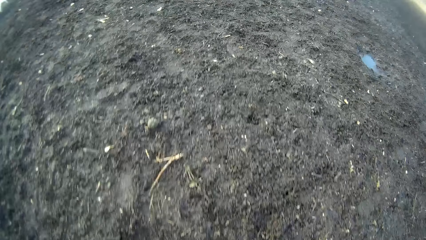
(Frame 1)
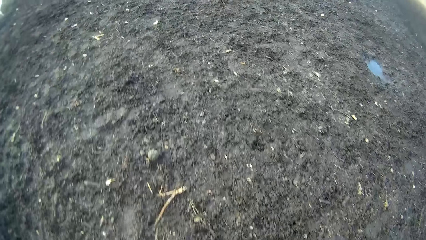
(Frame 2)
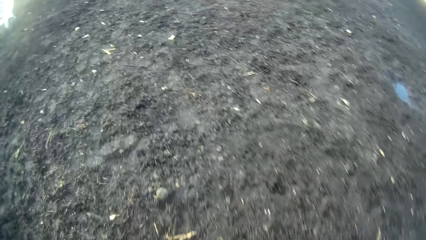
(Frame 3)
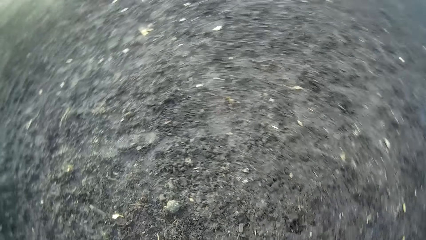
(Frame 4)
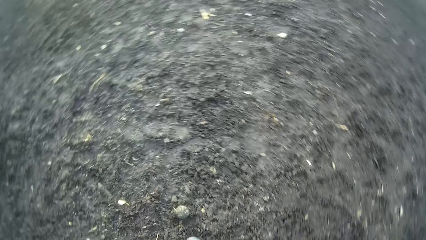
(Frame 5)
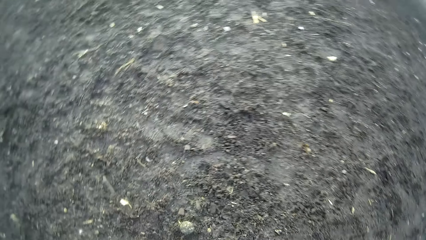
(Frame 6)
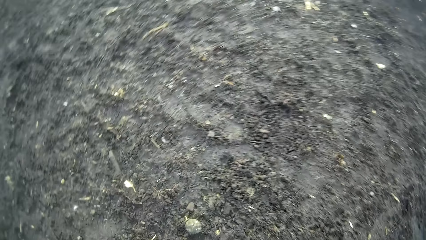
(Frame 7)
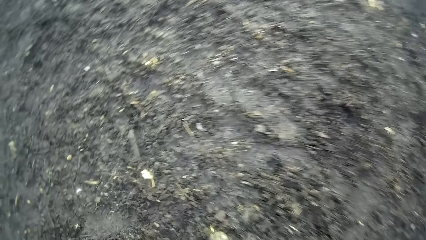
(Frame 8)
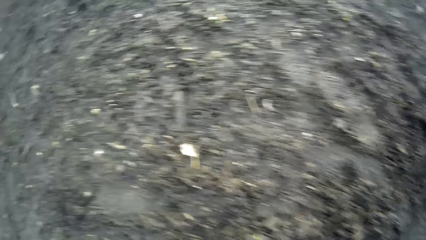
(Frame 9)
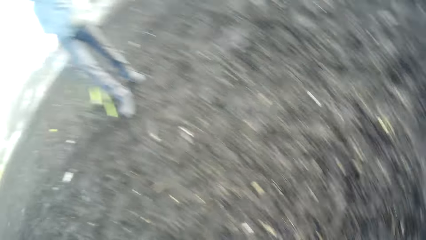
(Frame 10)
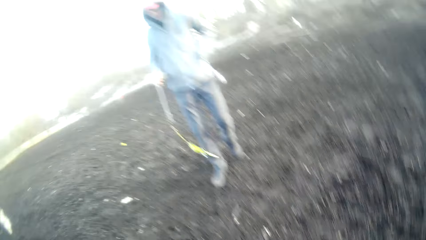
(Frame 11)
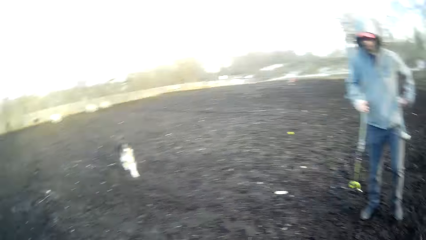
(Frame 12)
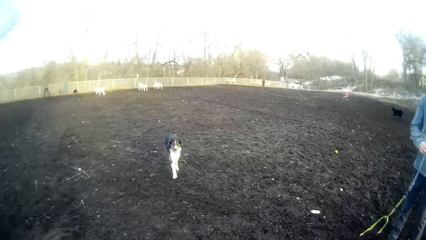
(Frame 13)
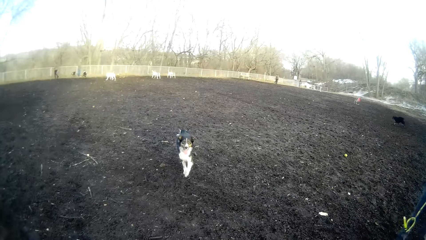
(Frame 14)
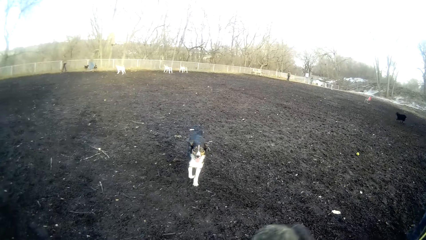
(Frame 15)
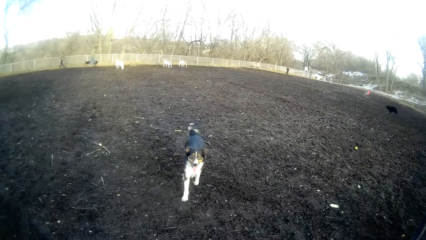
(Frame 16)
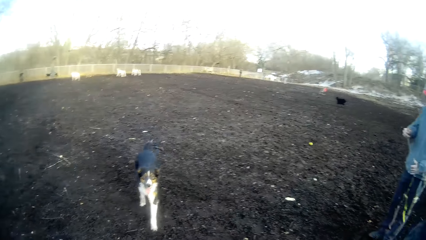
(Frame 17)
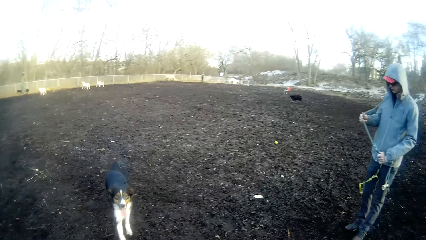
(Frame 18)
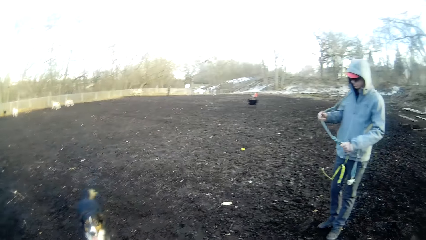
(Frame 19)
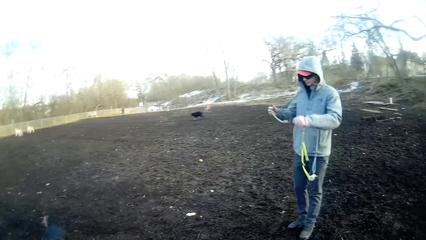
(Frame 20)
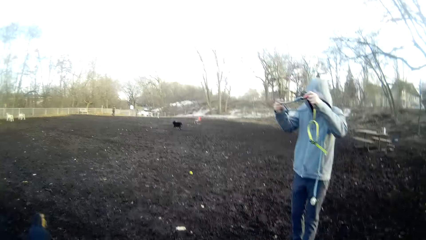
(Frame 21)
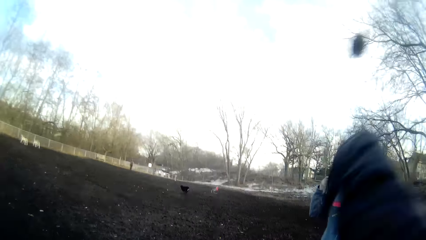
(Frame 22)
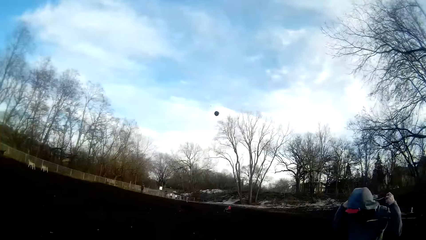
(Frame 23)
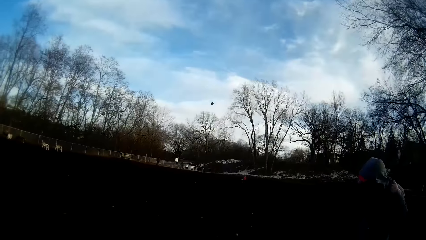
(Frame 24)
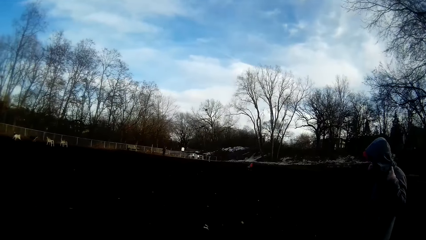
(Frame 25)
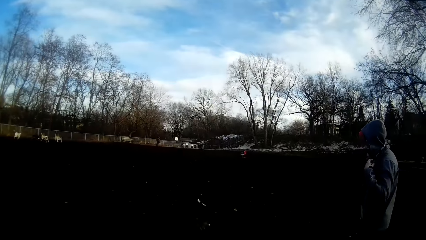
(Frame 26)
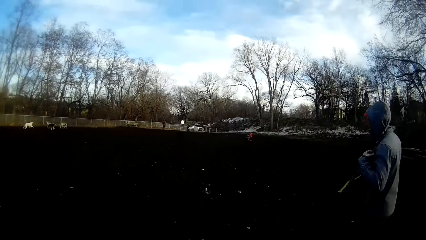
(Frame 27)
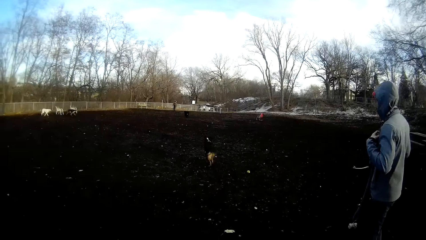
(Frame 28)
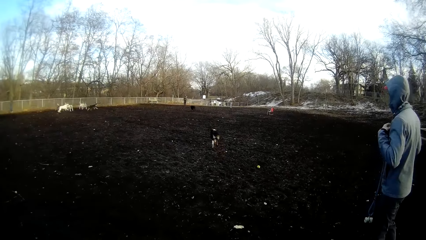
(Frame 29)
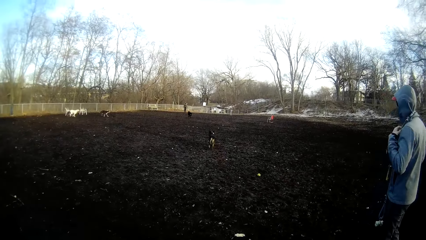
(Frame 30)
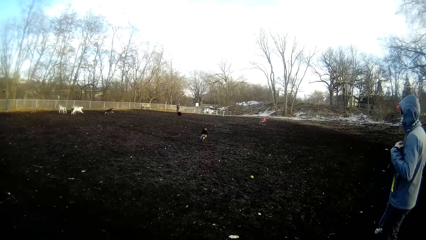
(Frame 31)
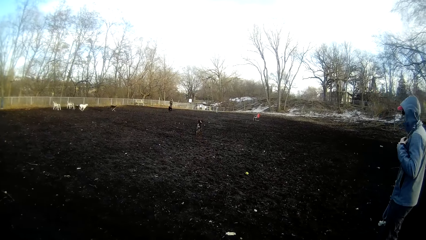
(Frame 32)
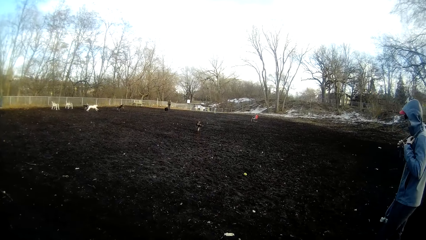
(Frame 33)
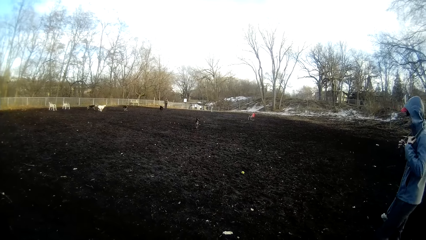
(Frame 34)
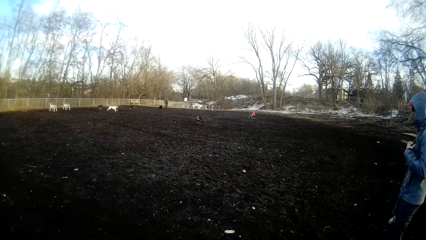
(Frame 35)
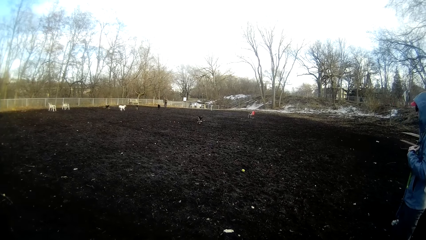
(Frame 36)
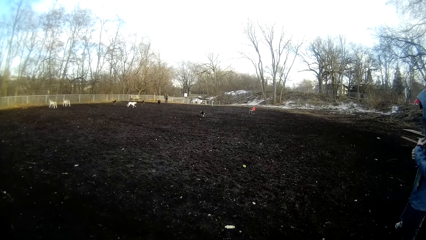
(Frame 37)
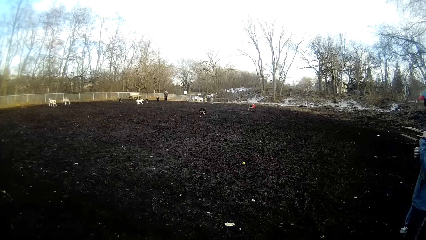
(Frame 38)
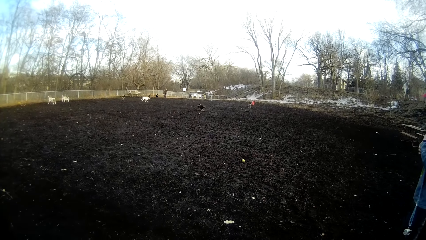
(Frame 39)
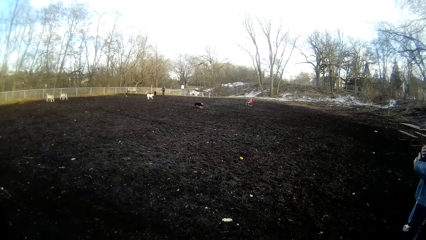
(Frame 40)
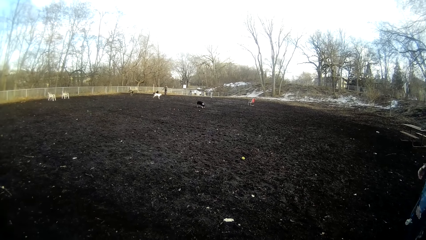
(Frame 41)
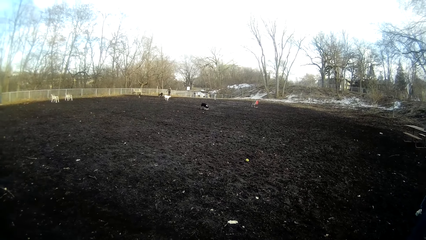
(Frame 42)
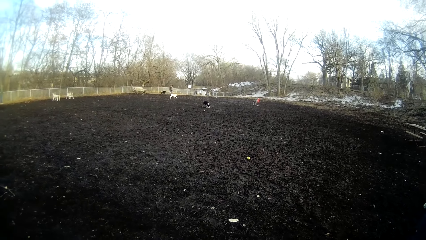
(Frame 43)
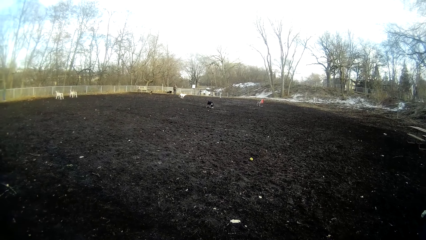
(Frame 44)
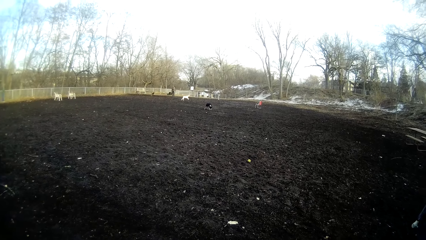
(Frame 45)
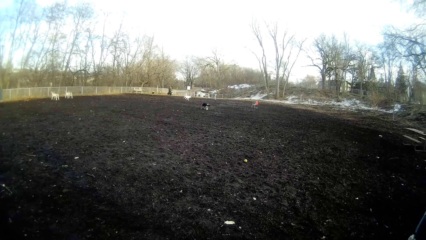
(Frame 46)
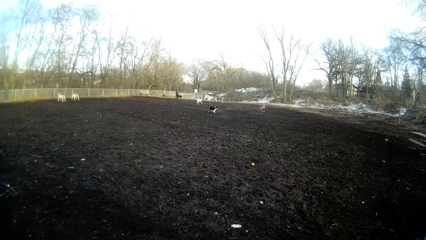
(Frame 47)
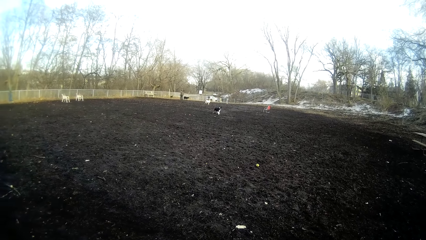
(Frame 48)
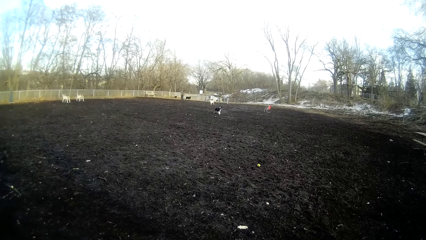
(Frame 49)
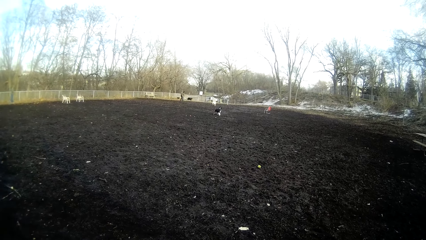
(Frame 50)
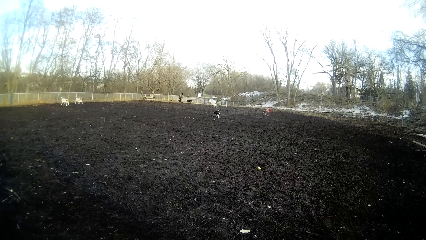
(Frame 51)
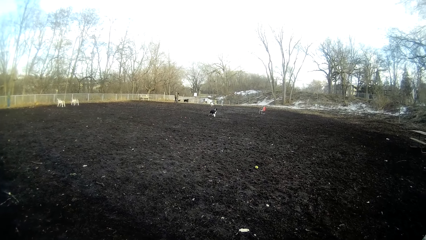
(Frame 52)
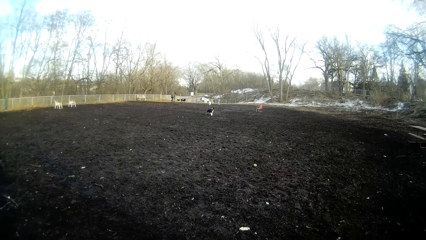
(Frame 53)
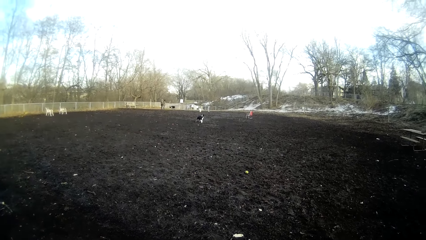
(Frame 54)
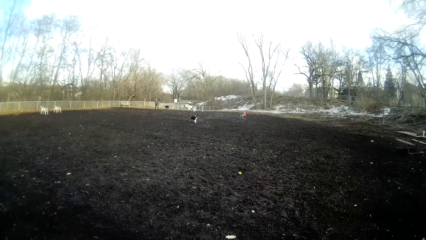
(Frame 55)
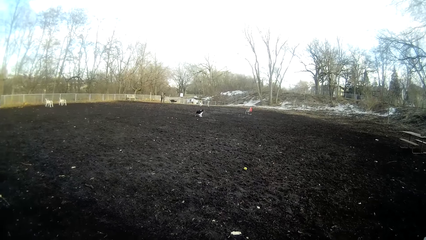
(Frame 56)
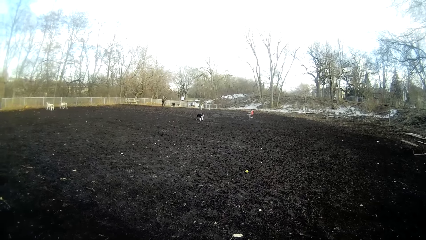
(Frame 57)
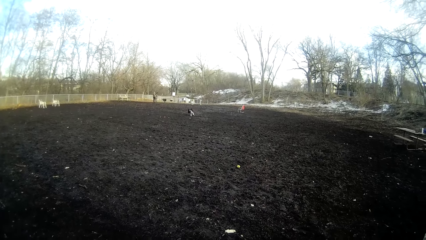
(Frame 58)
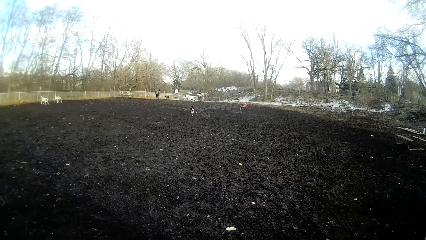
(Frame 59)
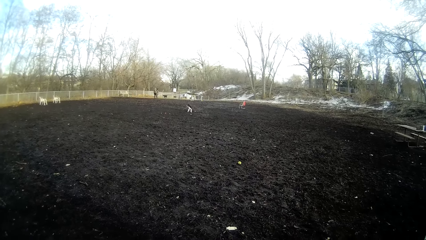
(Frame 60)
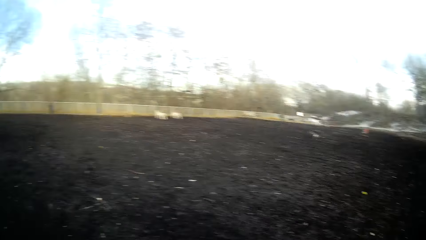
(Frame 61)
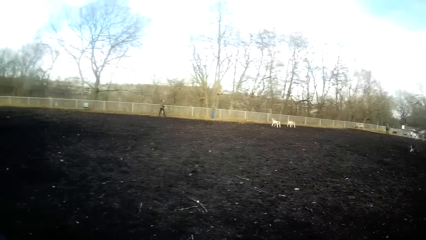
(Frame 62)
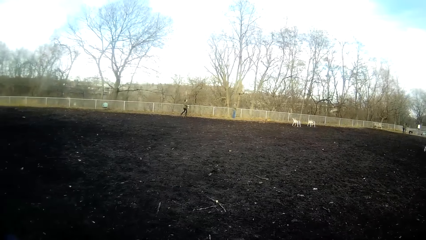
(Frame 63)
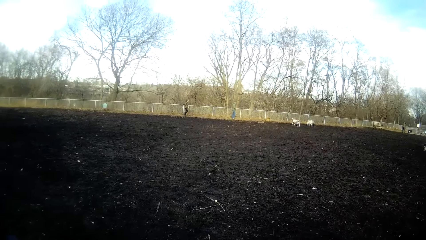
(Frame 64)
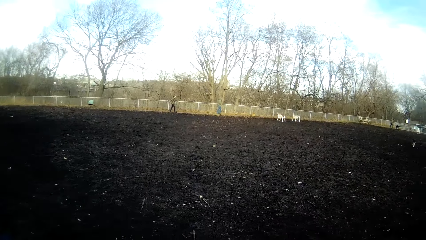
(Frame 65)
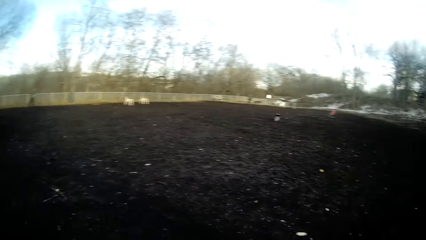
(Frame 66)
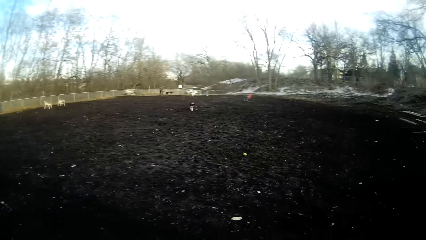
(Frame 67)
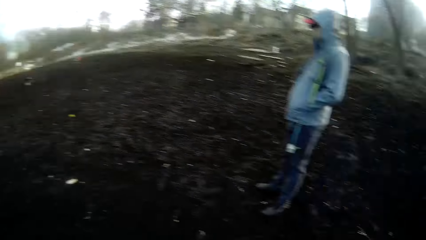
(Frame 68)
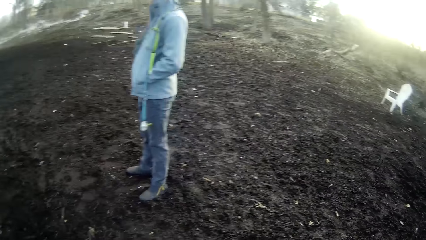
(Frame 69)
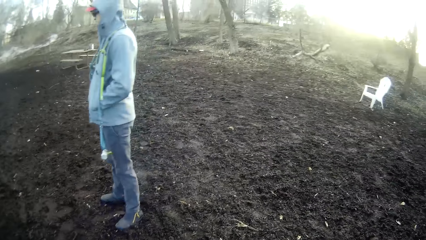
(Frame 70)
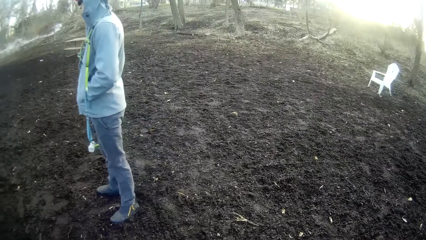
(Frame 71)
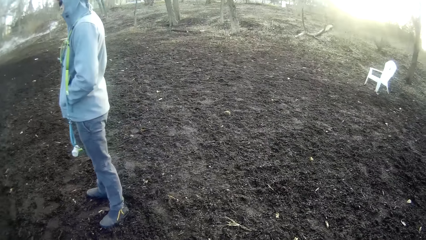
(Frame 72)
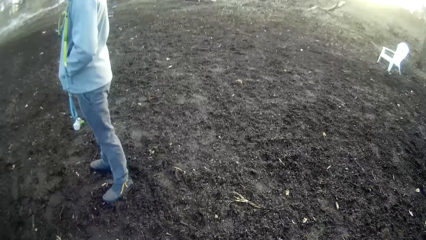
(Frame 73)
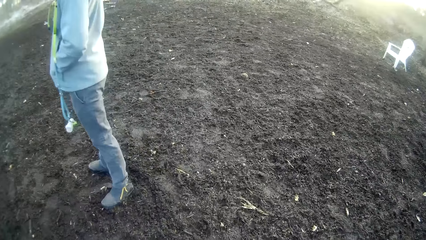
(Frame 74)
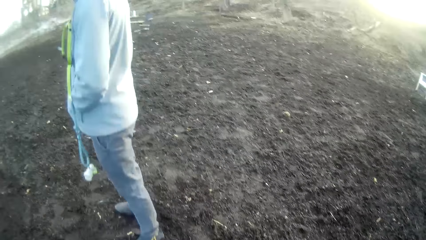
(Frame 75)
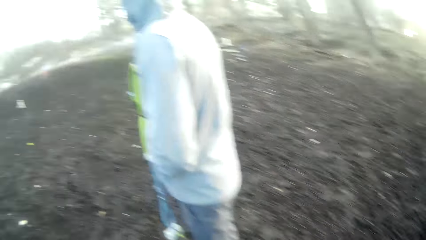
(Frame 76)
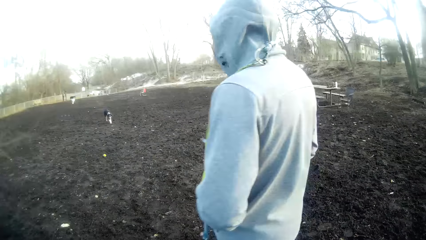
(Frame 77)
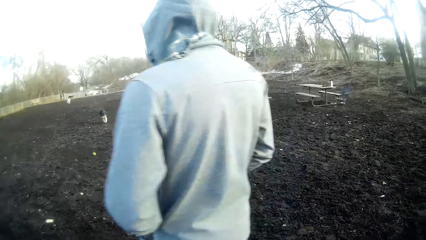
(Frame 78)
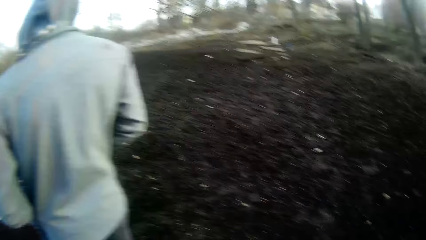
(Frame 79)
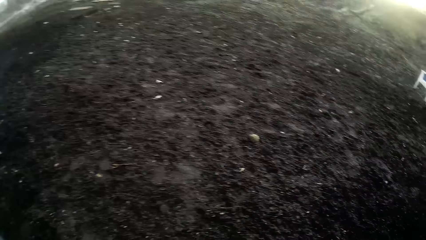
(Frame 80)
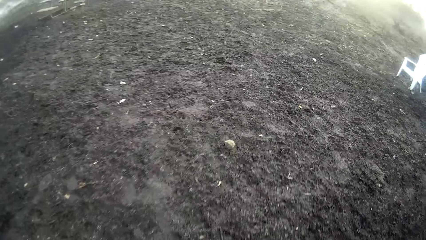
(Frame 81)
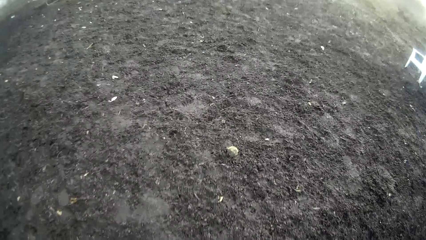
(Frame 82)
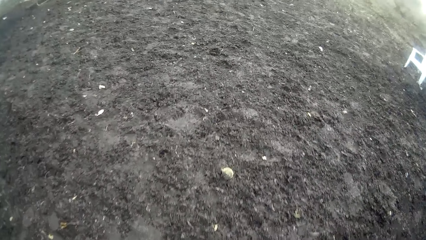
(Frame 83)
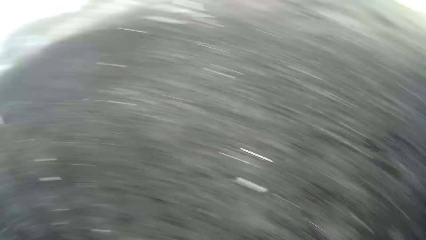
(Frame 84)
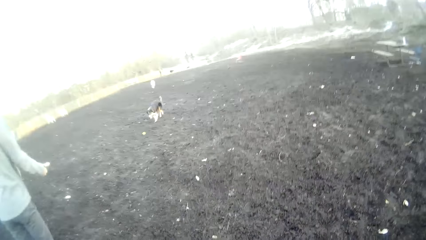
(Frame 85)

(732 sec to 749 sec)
The camera wearer looks at the dog. He throws a tennis ball on the field with his right hand. He looks at a man. The man adjusts a dog leash around his neck with both hands. The camera wearer looks at the dogs run after the ball. He looks around.
